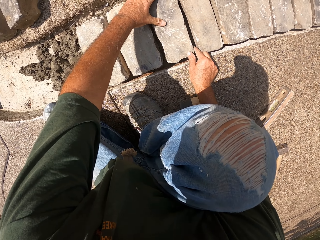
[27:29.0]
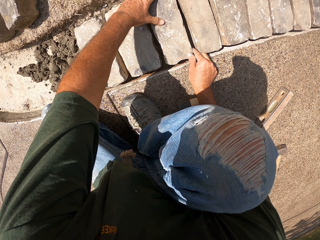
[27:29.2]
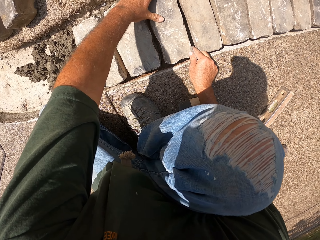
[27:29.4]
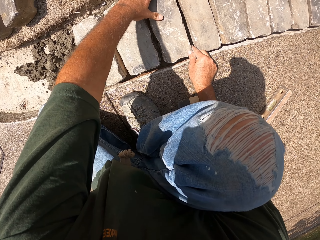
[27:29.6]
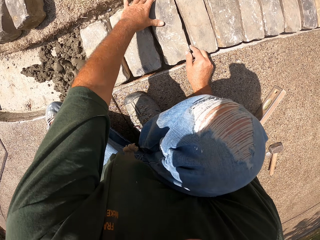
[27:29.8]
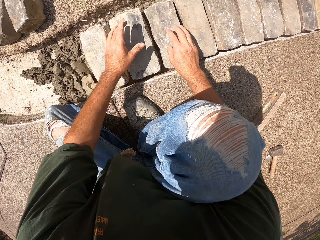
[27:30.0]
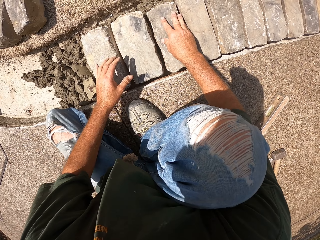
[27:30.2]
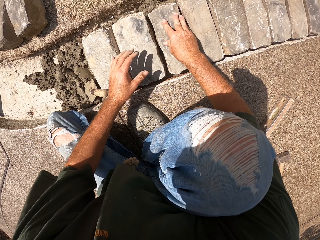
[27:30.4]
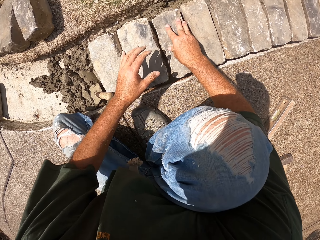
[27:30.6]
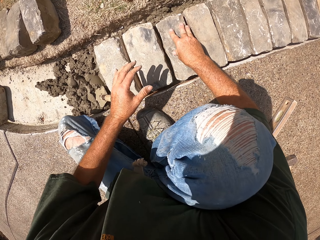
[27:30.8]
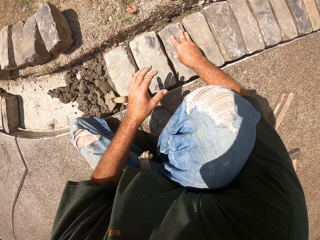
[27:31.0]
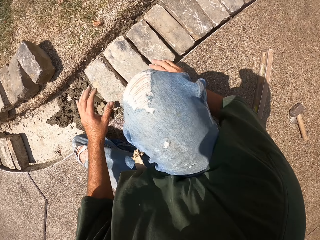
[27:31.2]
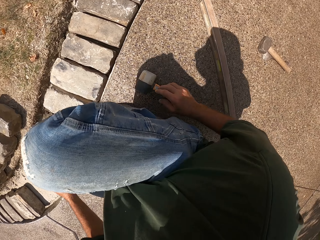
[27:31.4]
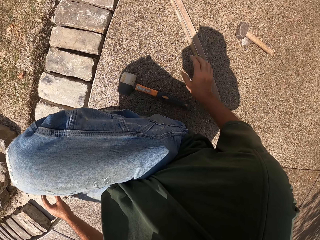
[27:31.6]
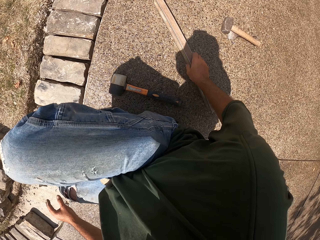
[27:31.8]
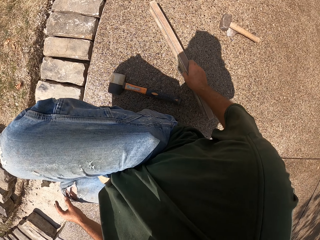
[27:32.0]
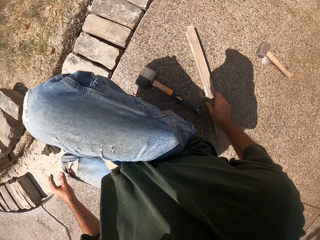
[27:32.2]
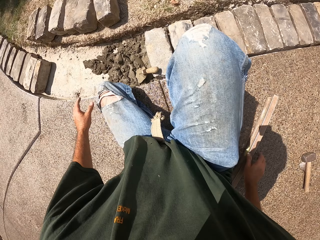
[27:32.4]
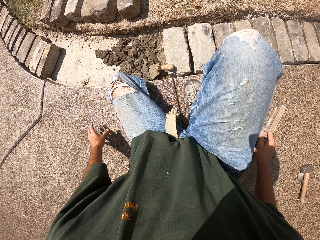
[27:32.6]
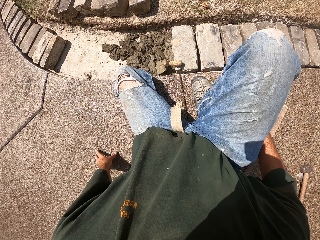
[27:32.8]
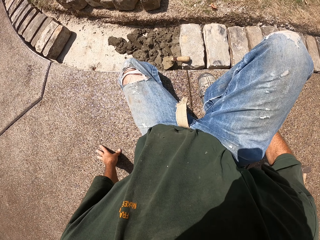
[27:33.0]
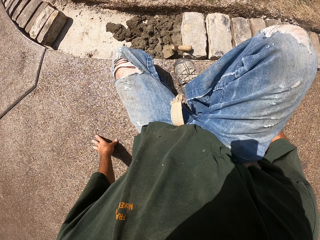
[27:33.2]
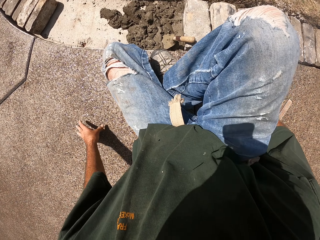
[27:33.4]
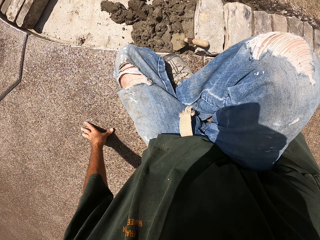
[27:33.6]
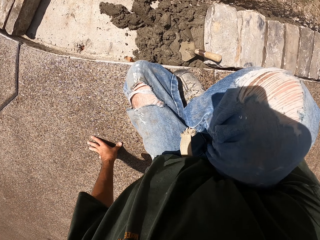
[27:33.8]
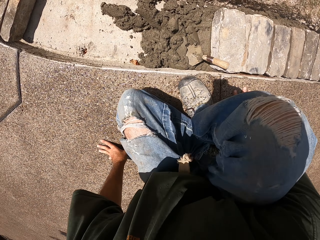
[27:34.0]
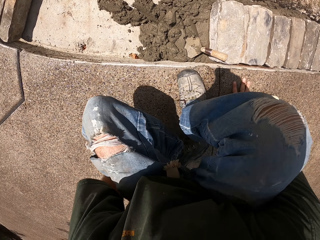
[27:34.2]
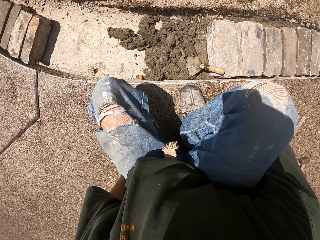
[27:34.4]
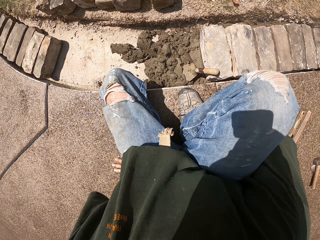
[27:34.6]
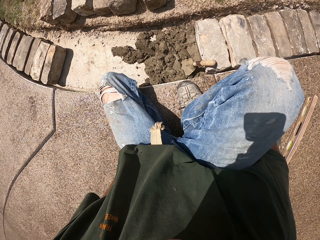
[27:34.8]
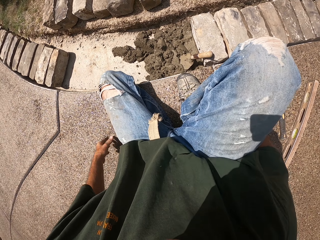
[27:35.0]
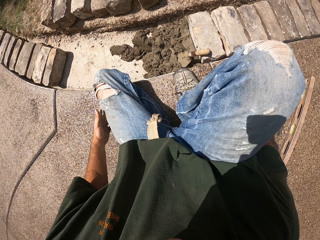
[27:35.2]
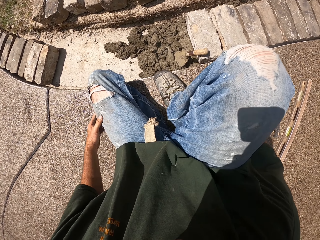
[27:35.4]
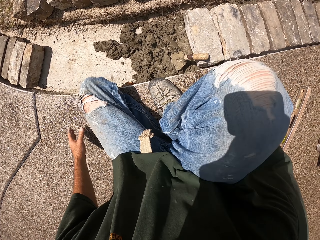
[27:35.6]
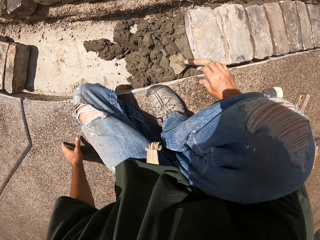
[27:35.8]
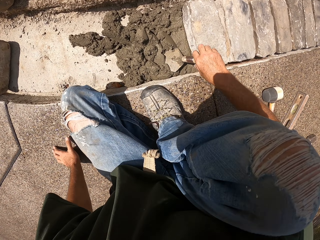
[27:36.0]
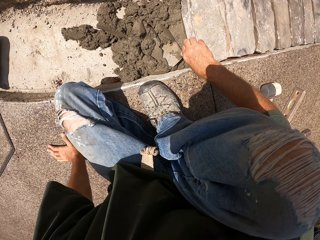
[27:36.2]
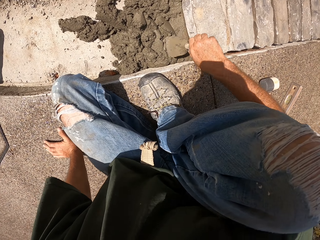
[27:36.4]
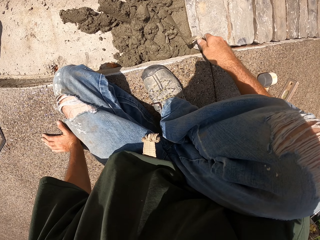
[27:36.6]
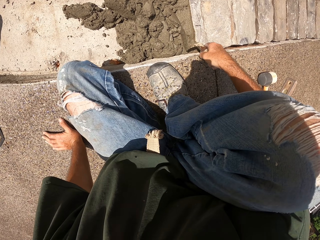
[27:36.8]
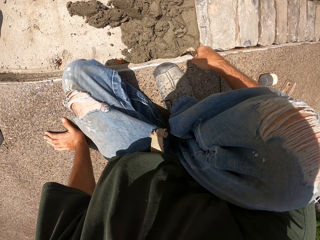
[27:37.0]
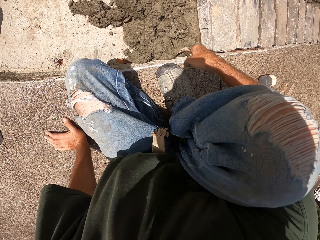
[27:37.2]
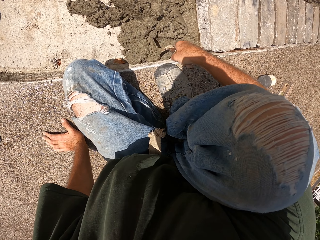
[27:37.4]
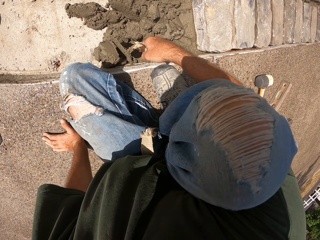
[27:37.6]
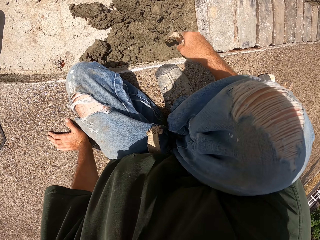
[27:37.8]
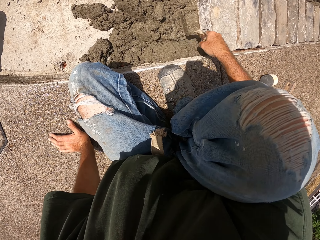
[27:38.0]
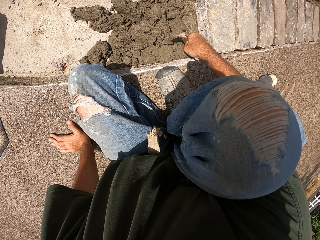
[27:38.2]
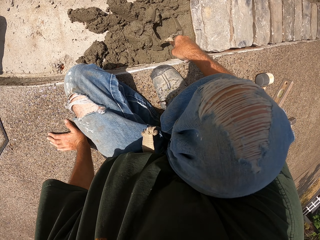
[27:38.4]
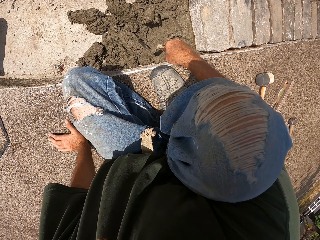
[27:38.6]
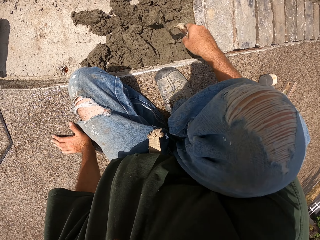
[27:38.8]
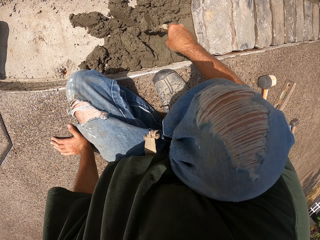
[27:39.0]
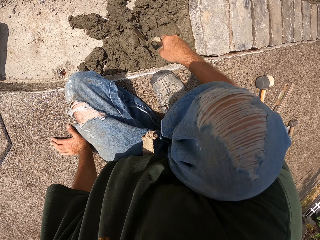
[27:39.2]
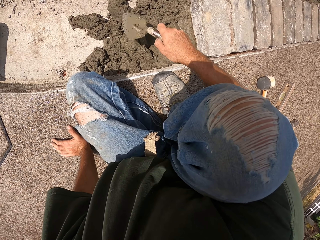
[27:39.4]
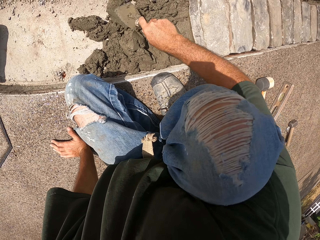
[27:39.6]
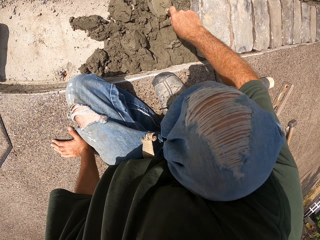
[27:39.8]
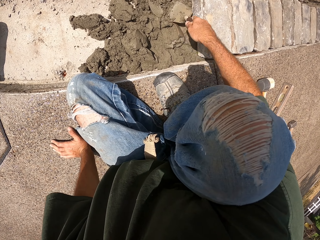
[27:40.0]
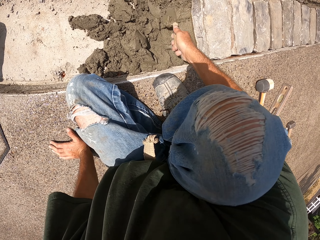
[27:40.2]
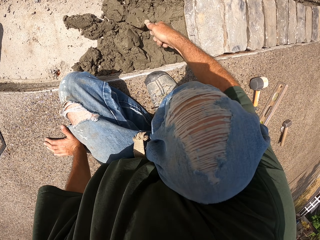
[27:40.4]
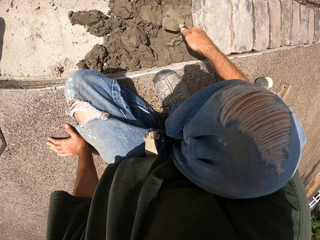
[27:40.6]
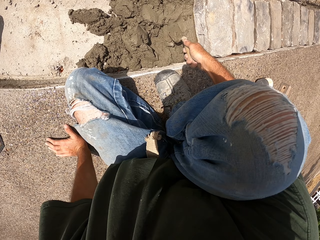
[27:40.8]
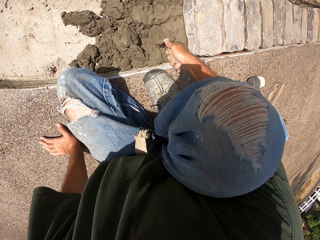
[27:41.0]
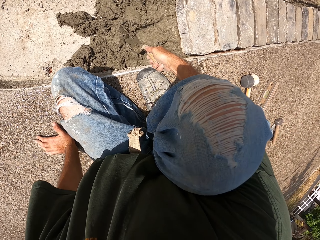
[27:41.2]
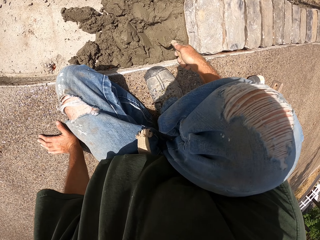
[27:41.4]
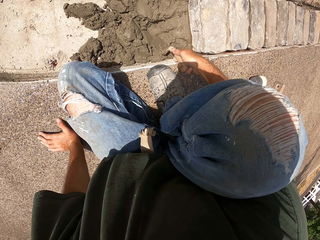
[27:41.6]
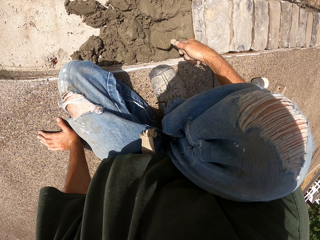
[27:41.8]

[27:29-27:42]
The camera wearer pulls the spirit level. They adjust the level balance. They hold the masonry trowel. They spread sand with the trowel.

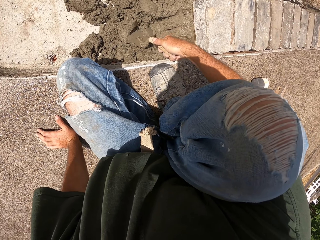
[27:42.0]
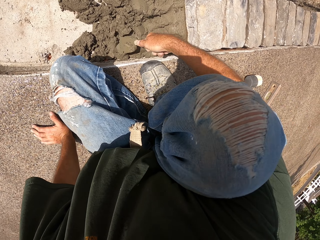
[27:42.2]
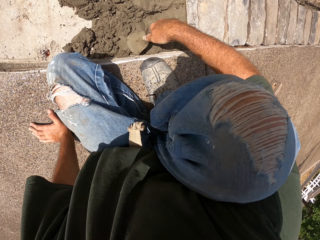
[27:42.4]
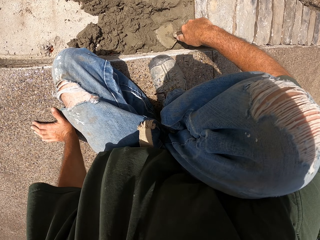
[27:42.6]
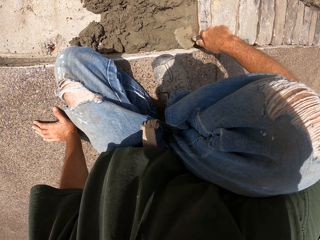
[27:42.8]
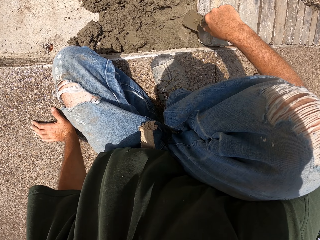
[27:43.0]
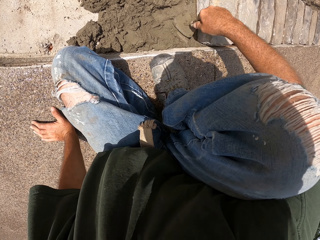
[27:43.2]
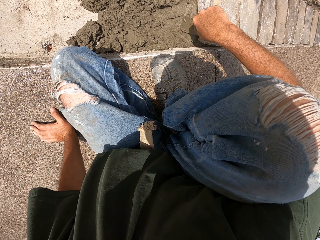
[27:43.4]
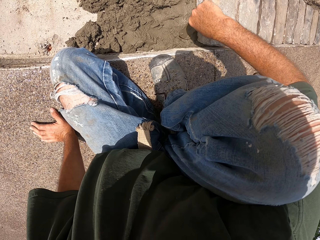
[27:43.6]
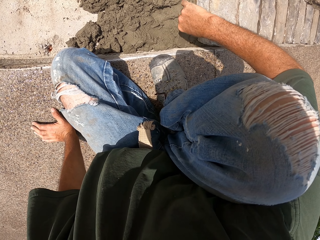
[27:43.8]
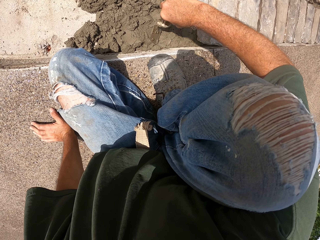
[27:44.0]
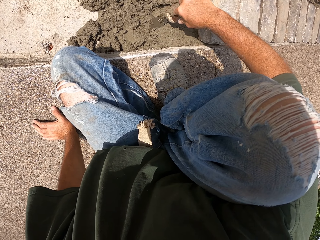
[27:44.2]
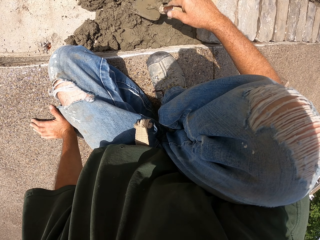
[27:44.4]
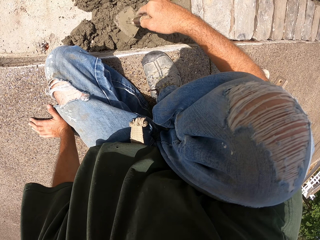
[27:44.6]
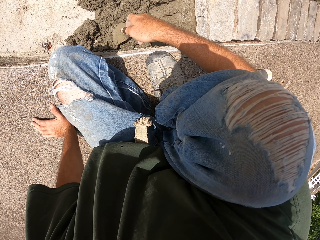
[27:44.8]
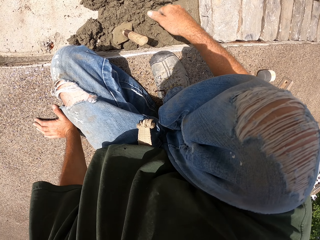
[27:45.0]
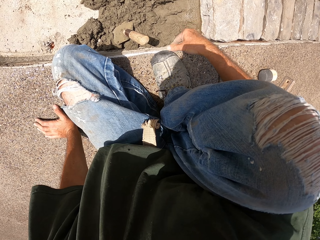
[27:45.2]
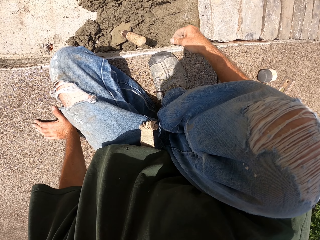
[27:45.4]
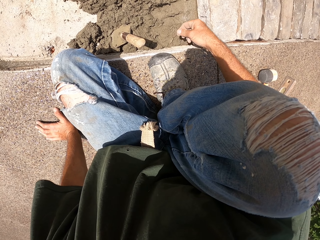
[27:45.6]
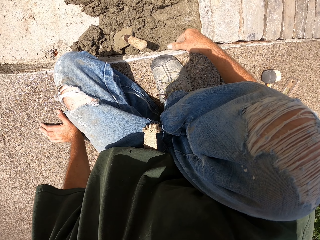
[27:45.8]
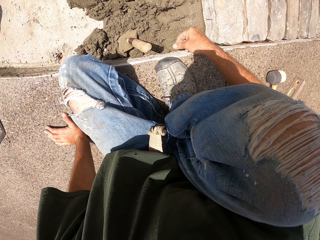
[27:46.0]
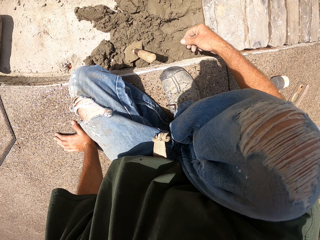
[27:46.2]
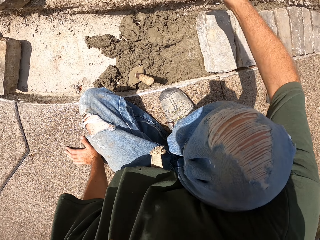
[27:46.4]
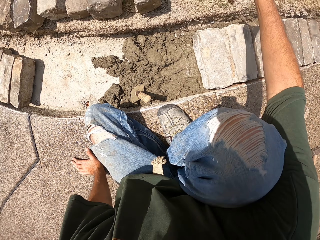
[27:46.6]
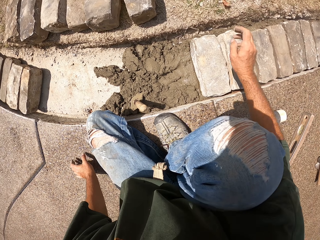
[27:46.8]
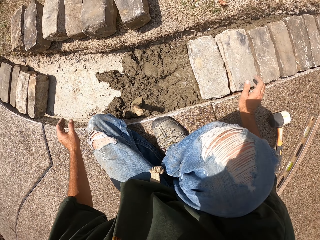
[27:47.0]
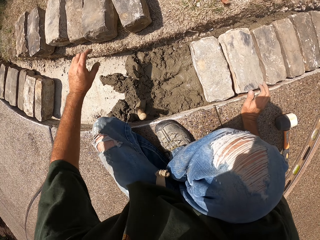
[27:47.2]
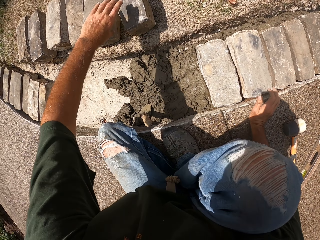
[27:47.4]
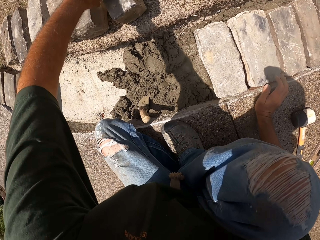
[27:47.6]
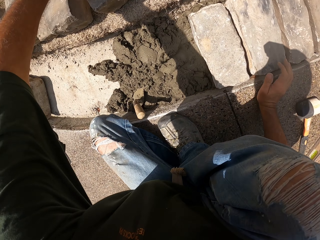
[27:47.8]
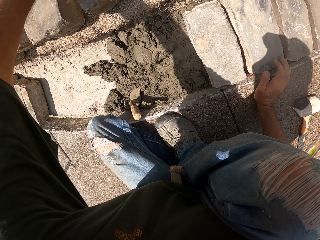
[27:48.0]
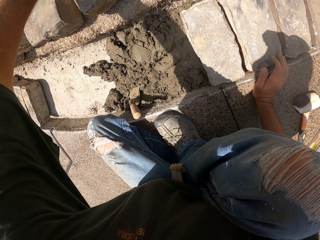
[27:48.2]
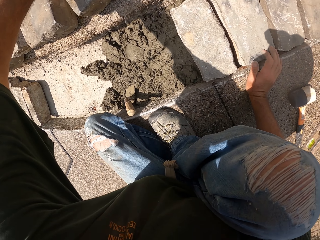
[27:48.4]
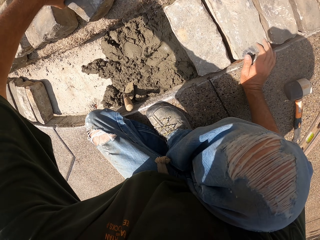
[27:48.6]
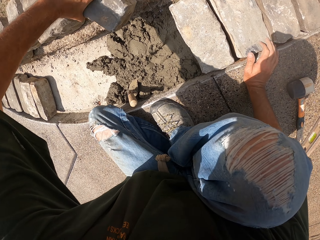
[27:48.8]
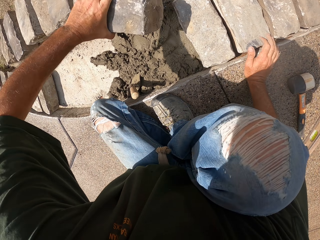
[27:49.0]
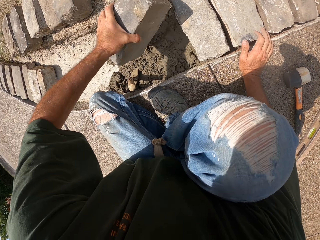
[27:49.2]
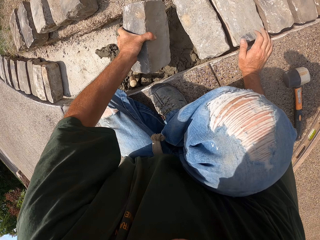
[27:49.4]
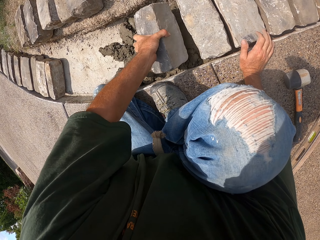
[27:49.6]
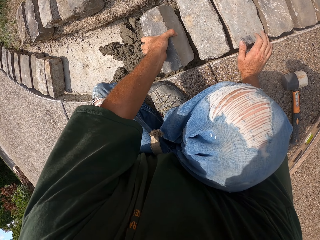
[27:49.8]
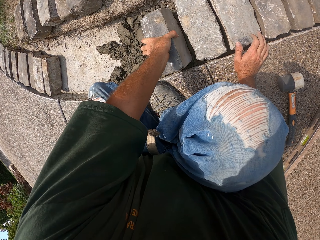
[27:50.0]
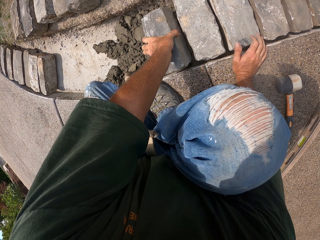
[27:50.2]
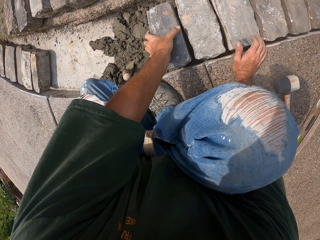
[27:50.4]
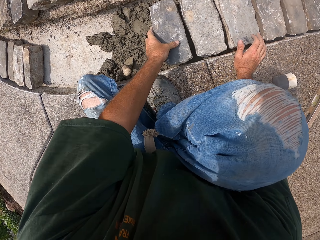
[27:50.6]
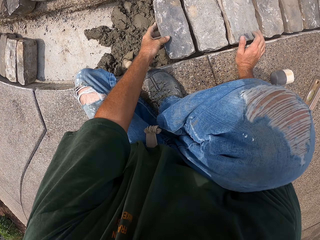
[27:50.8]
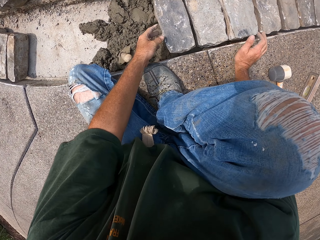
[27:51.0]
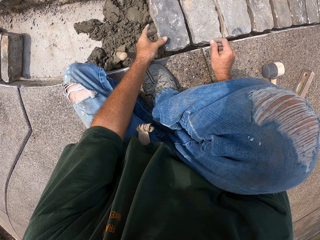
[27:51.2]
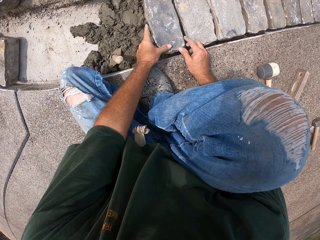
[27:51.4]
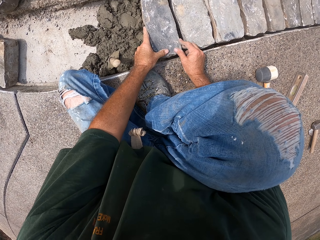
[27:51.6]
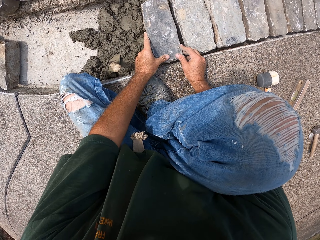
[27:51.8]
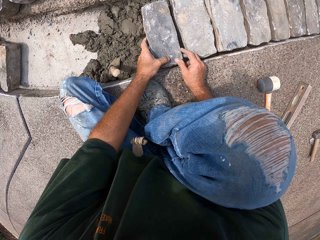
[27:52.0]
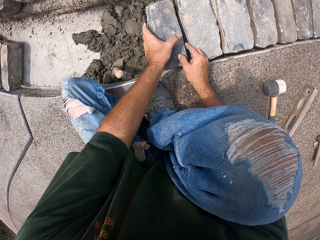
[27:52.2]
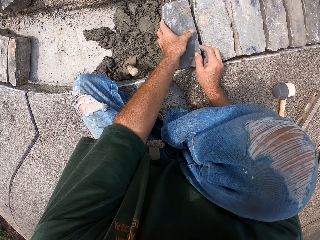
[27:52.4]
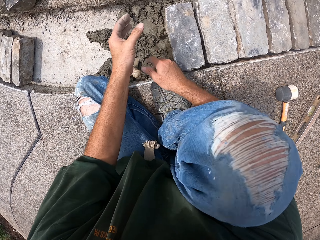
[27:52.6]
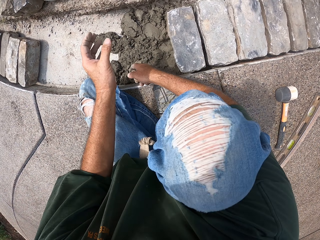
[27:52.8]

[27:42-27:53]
The camera wearer drops the masonry trowel. They pick up a brick. They put a stone in the furrow.
